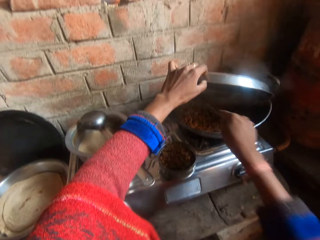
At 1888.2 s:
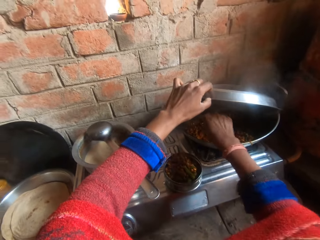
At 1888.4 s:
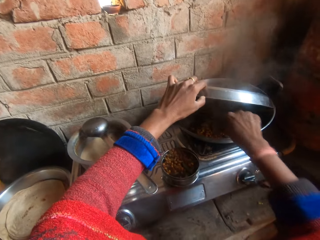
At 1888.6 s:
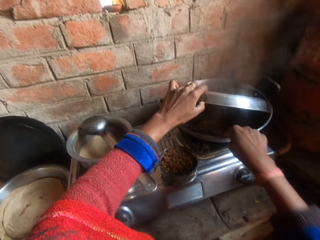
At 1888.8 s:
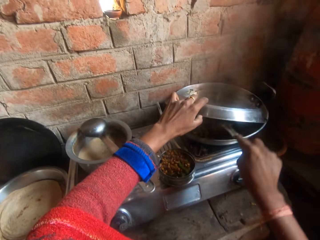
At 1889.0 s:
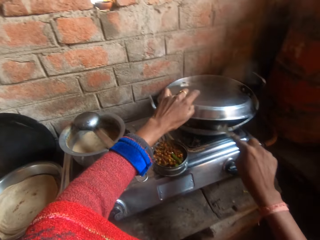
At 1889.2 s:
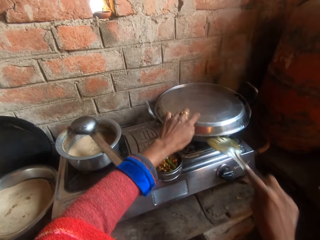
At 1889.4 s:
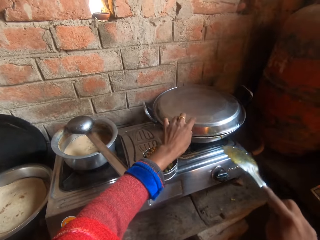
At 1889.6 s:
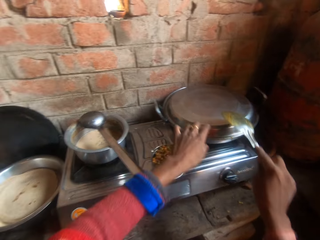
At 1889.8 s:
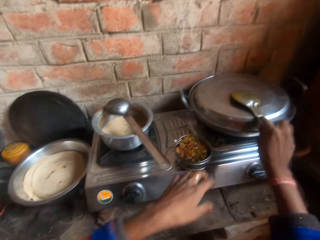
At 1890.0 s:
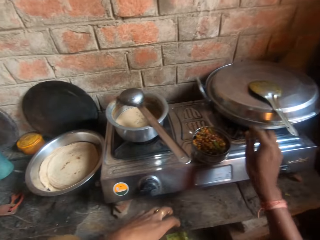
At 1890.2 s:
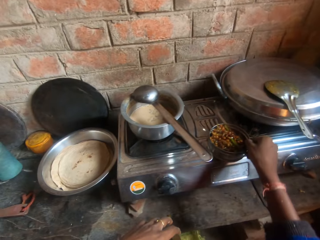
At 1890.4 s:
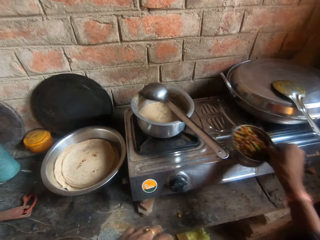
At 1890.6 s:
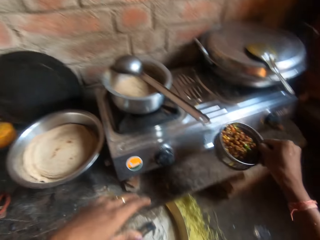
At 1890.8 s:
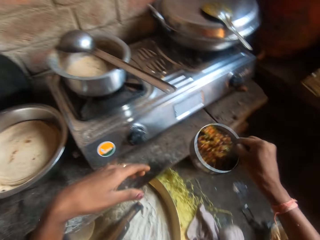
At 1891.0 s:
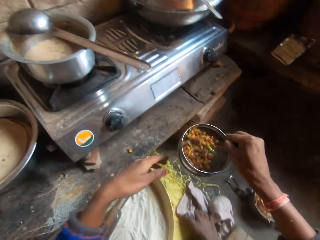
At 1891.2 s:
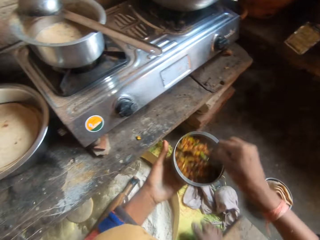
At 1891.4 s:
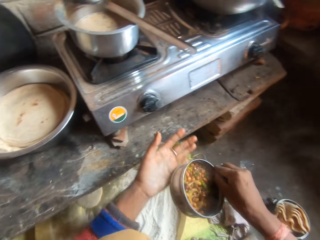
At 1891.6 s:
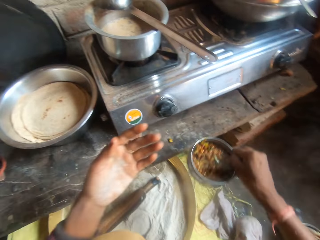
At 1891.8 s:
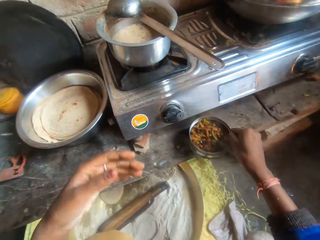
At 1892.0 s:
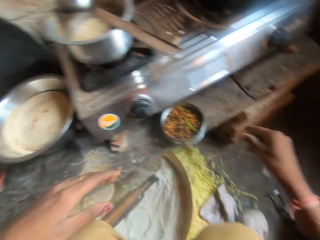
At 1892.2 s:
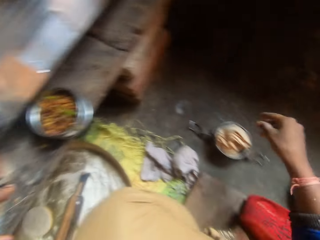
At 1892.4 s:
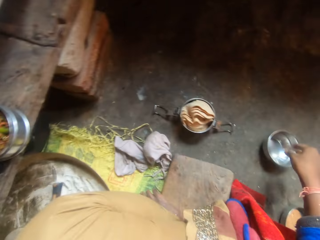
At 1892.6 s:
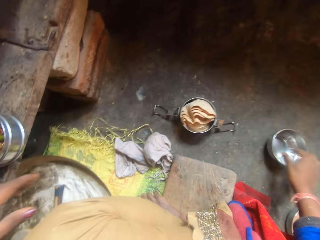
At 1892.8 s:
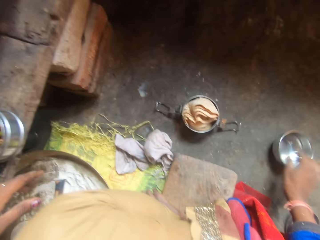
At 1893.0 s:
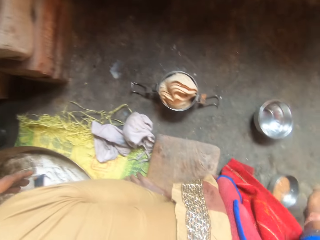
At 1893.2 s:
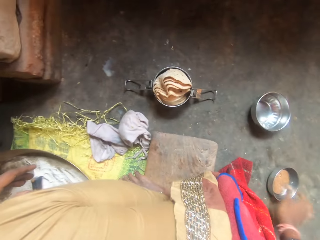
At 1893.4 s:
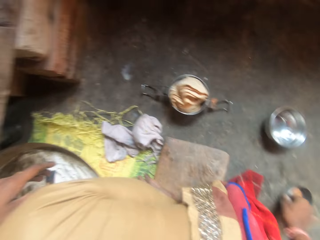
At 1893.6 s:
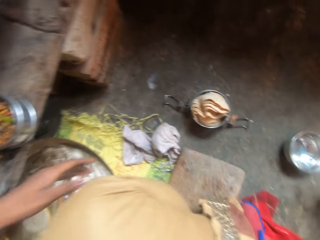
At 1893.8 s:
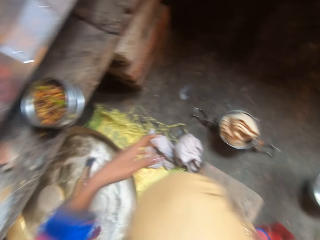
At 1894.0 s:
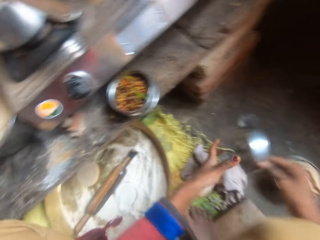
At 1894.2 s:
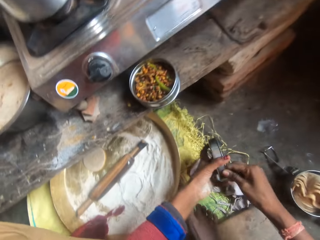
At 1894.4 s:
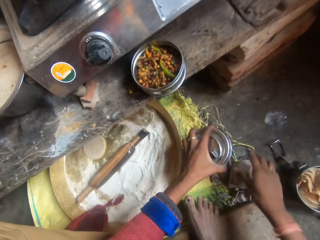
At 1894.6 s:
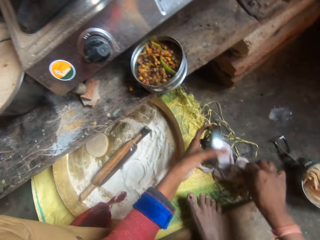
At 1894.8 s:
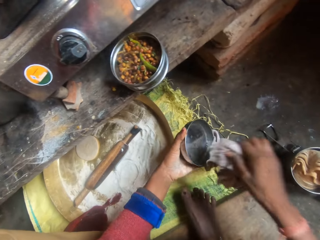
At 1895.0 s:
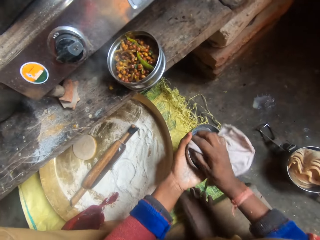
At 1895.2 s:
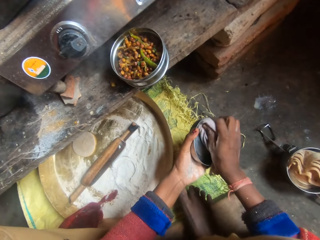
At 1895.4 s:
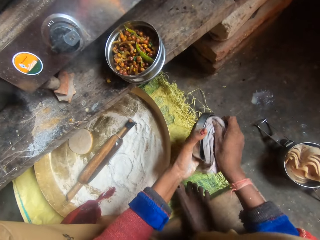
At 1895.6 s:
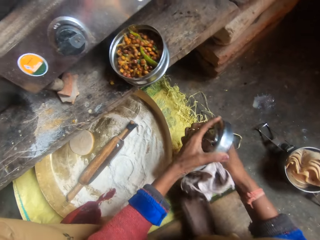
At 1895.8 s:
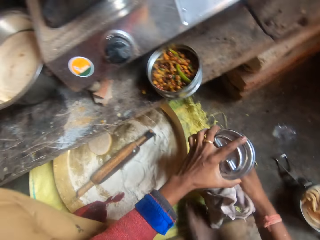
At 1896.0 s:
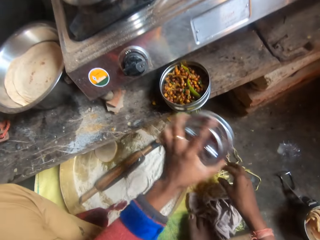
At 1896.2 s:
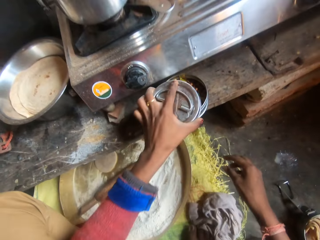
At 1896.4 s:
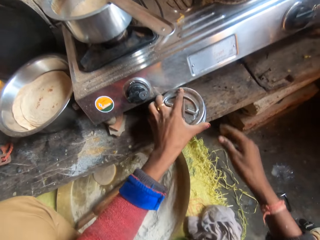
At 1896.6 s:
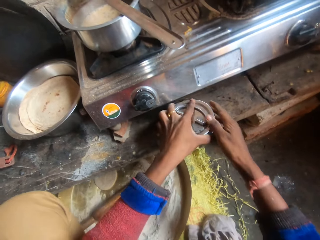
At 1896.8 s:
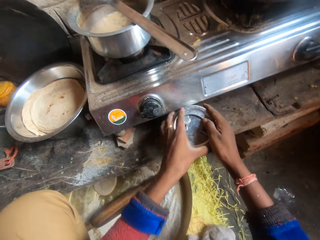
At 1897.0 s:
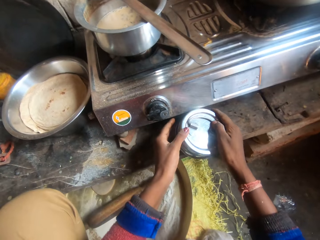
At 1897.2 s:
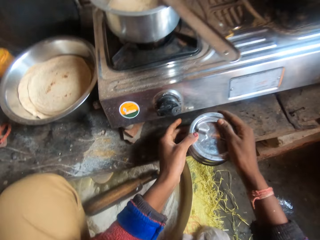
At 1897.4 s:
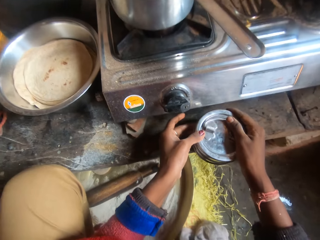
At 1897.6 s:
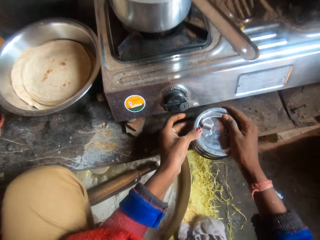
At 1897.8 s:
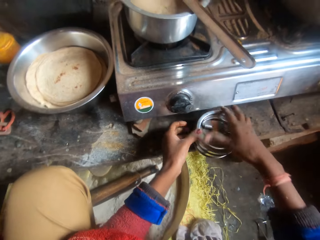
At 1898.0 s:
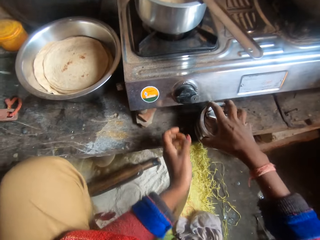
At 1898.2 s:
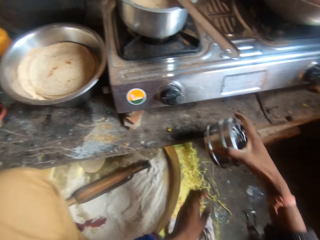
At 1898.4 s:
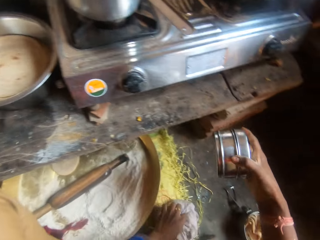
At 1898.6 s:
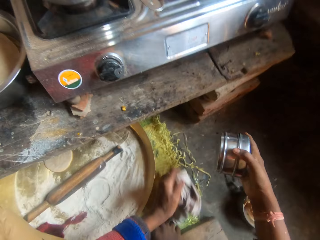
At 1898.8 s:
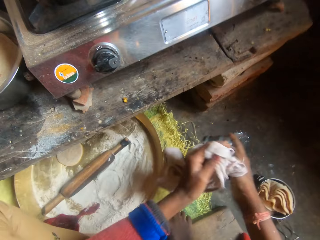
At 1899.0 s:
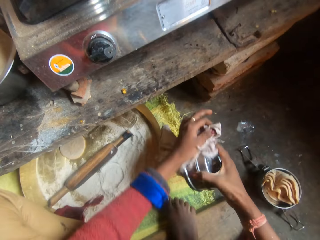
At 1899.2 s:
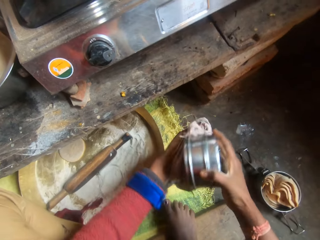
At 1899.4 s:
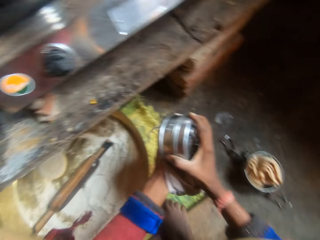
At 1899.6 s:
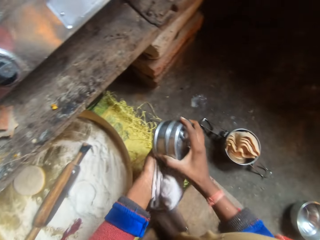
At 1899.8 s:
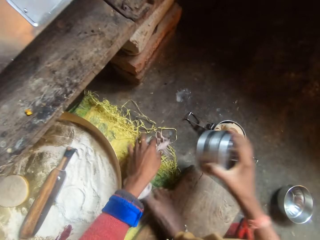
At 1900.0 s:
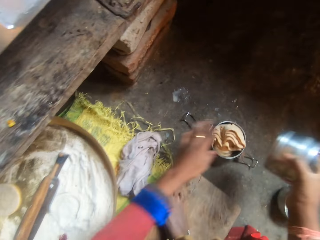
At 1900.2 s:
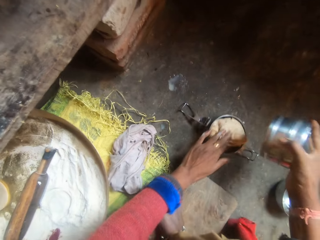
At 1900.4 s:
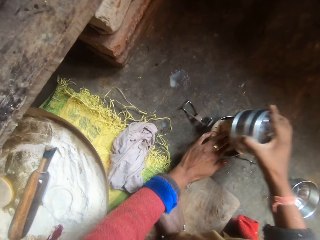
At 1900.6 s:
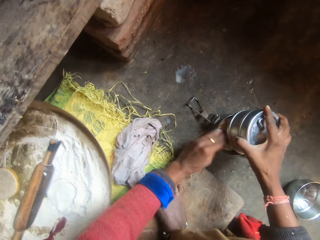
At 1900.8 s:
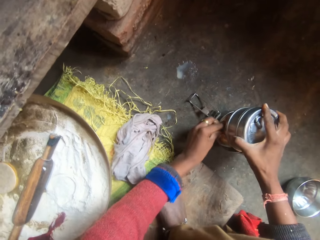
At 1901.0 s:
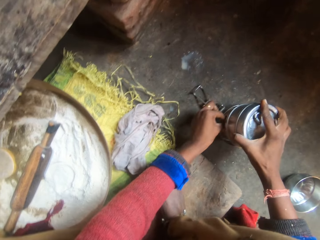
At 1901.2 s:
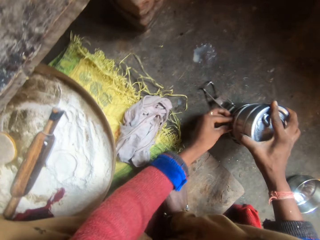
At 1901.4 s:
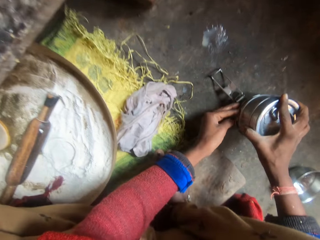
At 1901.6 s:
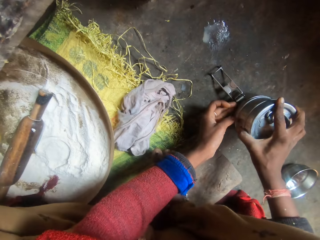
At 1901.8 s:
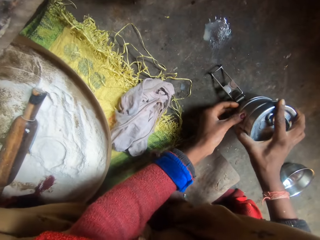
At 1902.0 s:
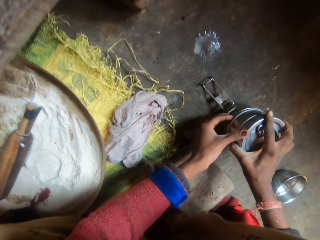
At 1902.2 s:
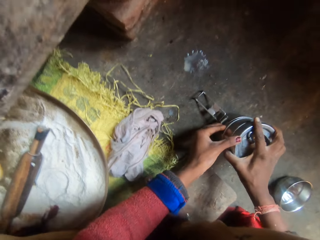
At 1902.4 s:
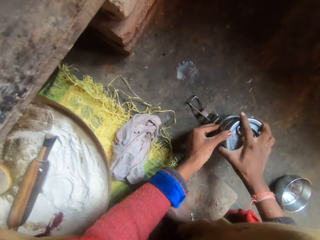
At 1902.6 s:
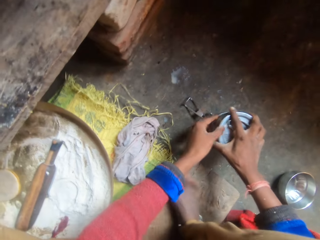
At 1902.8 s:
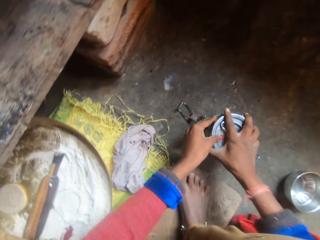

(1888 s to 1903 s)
The camera wearer moves the sauce in the pot with the serving spoon. She hits the brim of the pot with the serving spoon. She covers the pot with its cover. She drops the serving spoon on the cover of the pot. She carries the flask piece of sauce from the kitchen slab. She shakes the flask piece with sauce. She wipes her hand at the bottom of the flask piece with sauce. She drops the flask piece with sauce on the kitchen slab. She touches another flask piece on the ground. She carries the other flask piece on the ground. She passes the flask piece to her left hand. She picks up the cloth from the ground. She wipes the flask piece with the cloth. She drops the cloth on the ground. She covers the flask piece on the kitchen slab with the flask piece. She carries the flask pieces from the kitchen slab. She carries the cloth from the ground. She wipes the flask pieces with the cloth. She drops the cloth on the ground. She touches the tortilla wraps in the flask piece on the ground. She places the flask pieces on the flask piece on the ground.

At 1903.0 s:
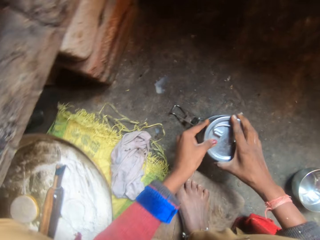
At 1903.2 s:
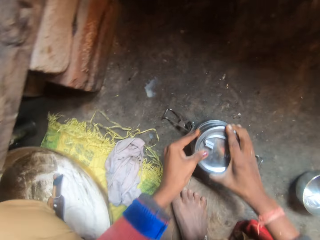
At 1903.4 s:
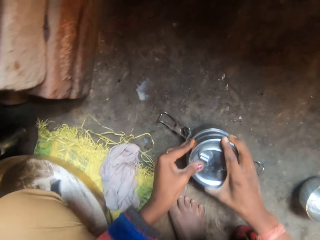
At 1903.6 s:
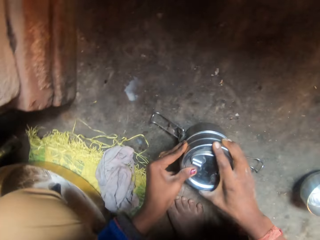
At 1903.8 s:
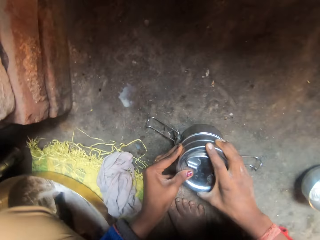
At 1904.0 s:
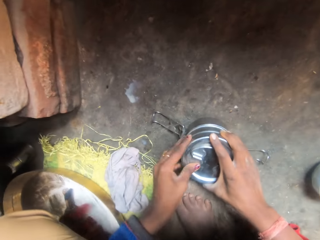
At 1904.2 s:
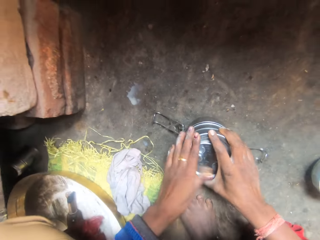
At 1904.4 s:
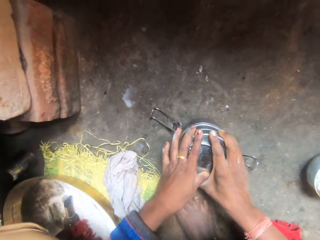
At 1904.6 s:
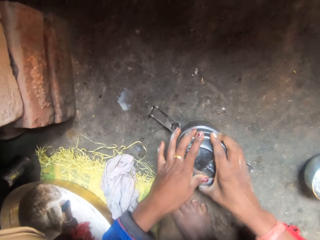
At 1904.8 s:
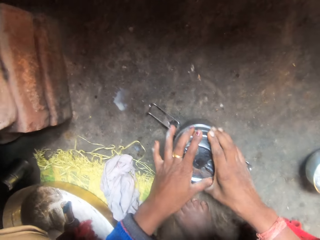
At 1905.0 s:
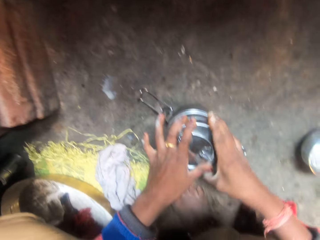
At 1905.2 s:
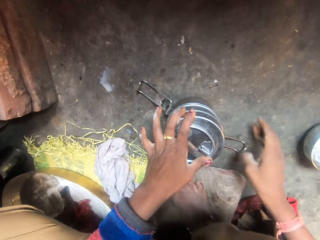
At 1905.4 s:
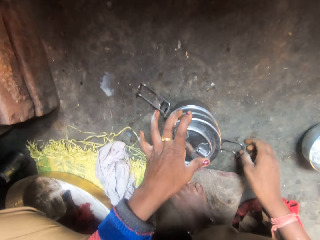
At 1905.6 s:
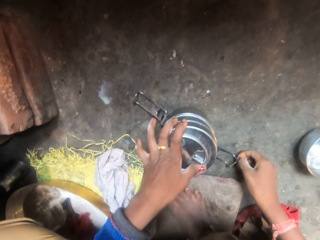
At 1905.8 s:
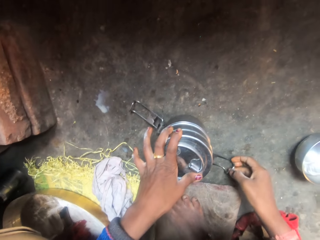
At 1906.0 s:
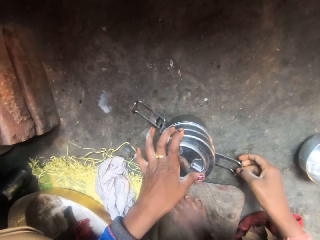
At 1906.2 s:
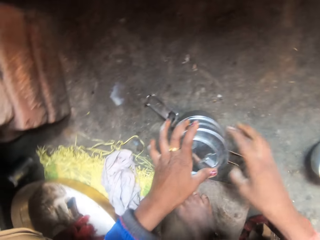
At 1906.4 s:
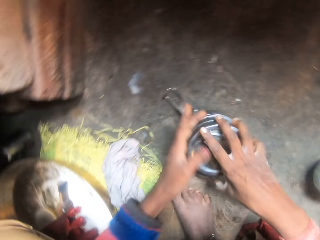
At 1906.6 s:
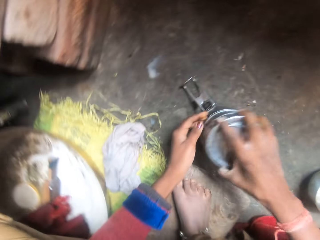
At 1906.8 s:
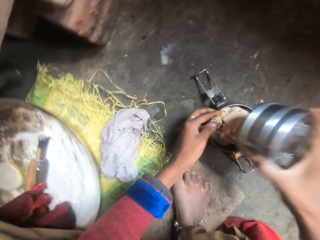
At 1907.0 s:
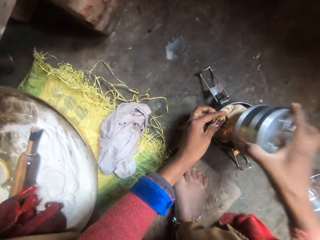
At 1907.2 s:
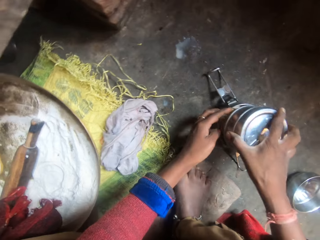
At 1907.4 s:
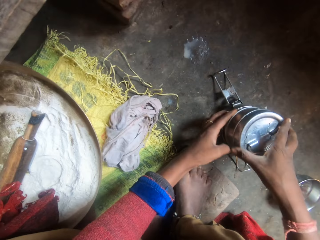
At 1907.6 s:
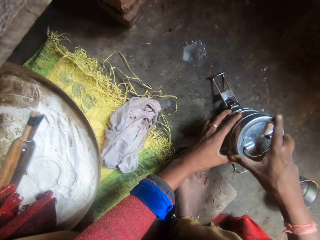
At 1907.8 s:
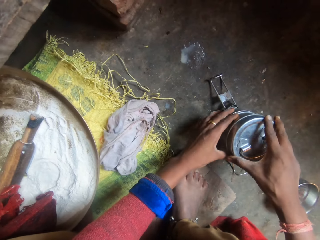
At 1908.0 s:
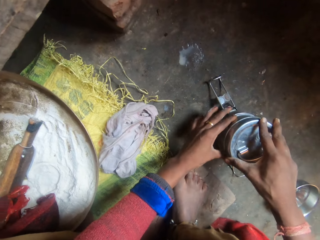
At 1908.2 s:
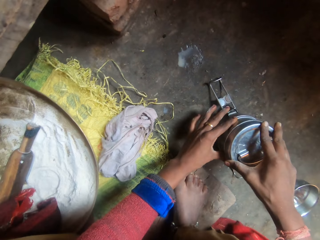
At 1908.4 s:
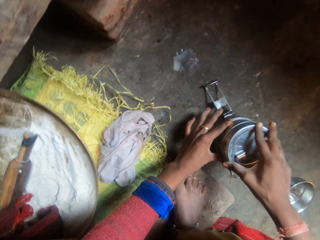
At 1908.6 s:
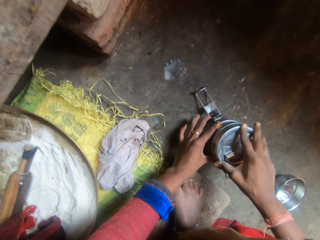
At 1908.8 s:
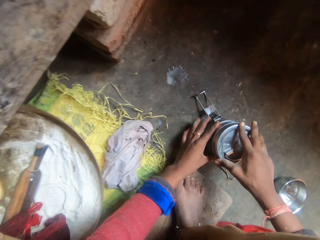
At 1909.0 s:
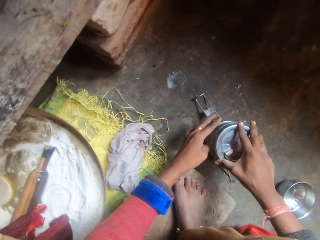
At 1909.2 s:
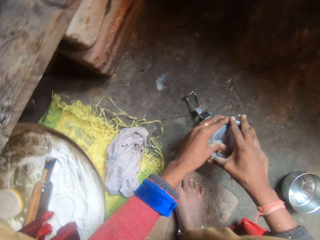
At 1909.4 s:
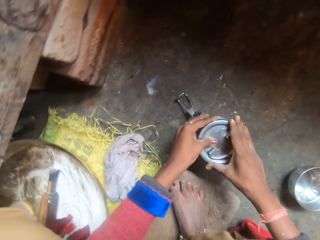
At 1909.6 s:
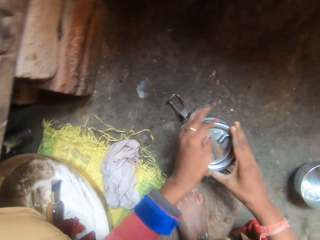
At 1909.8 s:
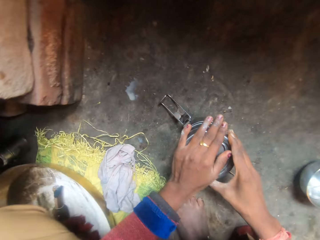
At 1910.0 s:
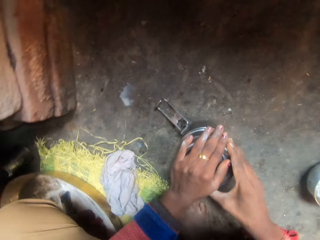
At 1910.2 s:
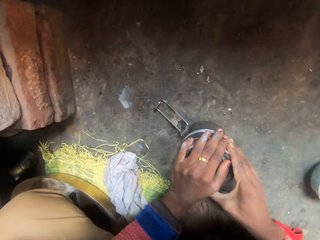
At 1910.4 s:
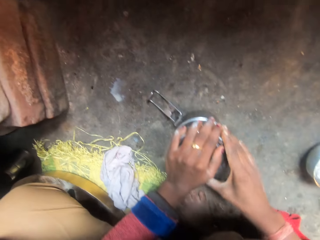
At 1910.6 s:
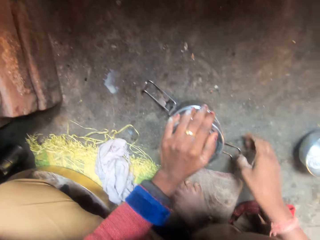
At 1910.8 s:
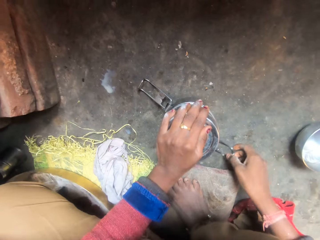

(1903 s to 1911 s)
The camera wearer adjusts the flask pieces. They pick up the container and pack the food.
